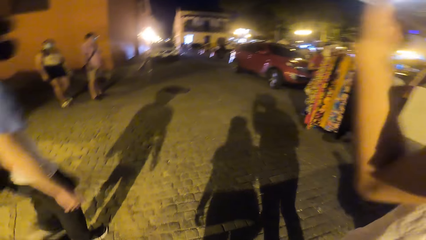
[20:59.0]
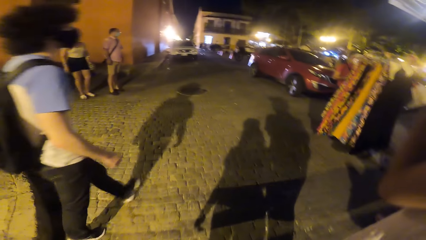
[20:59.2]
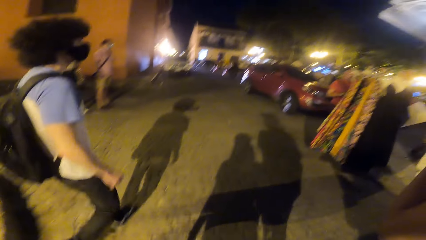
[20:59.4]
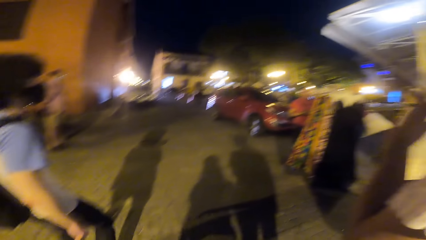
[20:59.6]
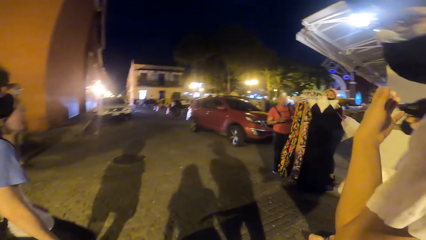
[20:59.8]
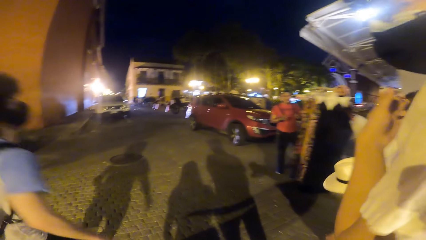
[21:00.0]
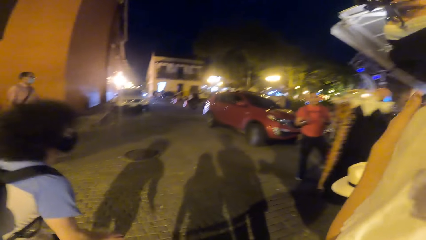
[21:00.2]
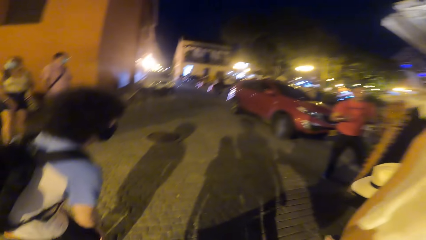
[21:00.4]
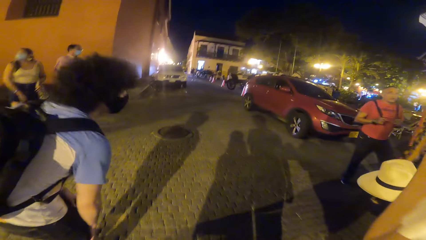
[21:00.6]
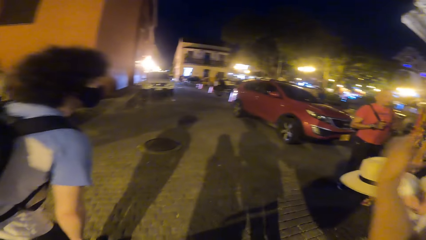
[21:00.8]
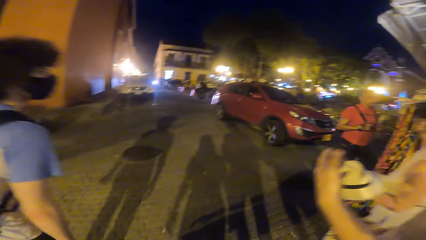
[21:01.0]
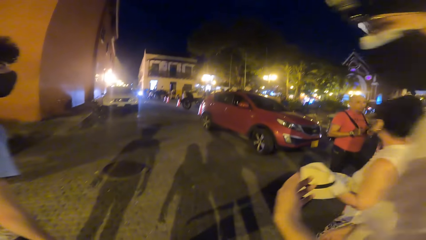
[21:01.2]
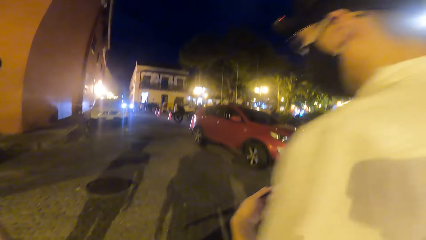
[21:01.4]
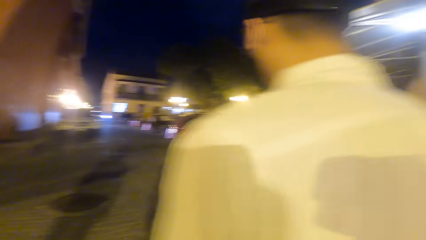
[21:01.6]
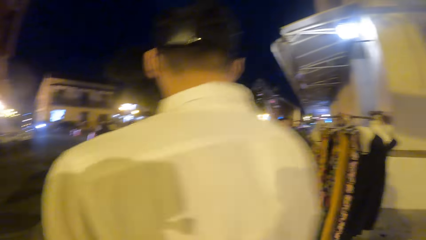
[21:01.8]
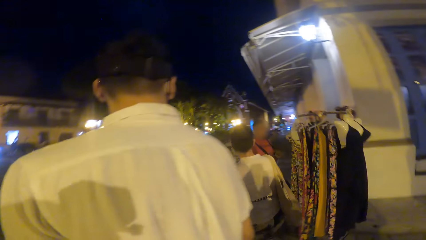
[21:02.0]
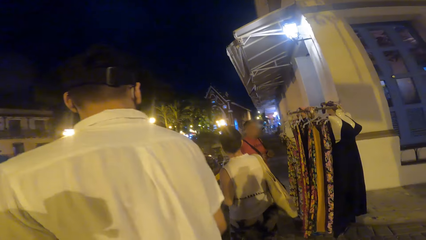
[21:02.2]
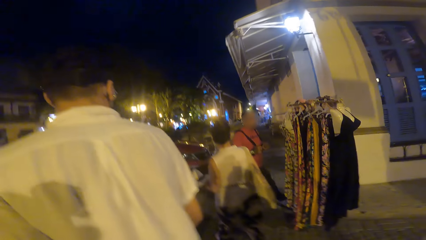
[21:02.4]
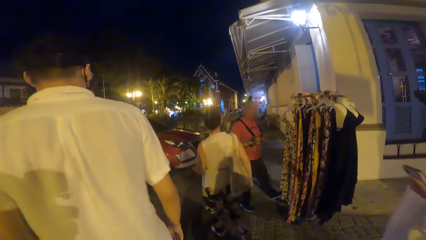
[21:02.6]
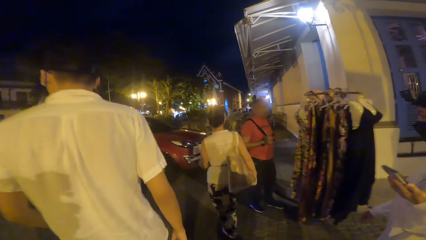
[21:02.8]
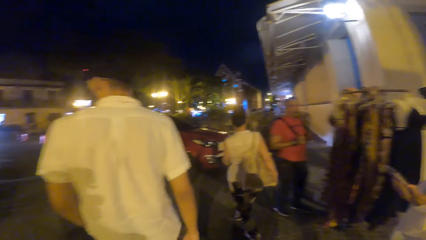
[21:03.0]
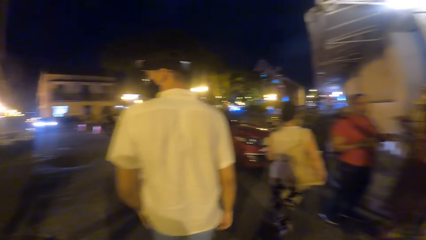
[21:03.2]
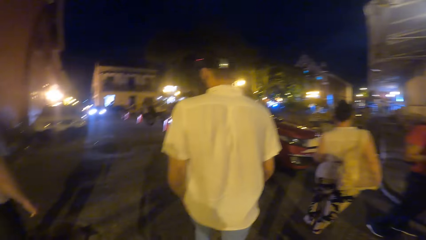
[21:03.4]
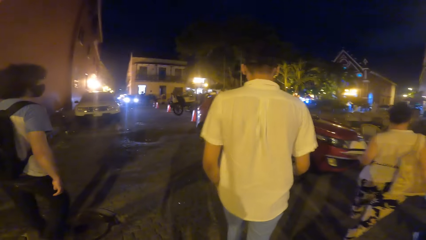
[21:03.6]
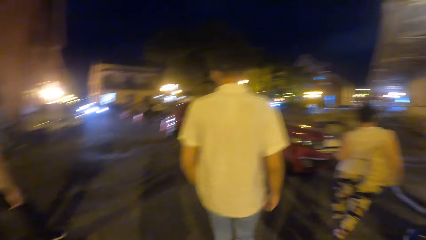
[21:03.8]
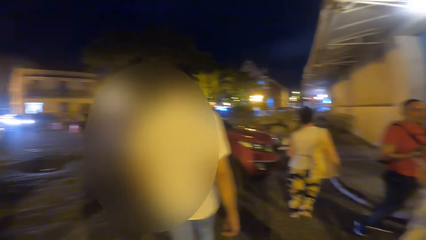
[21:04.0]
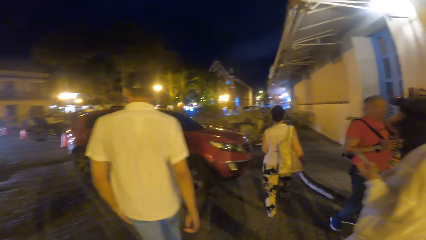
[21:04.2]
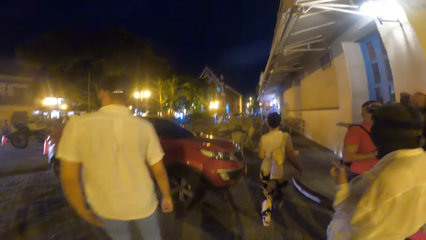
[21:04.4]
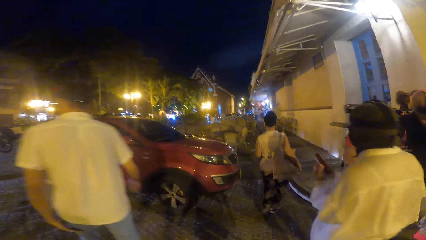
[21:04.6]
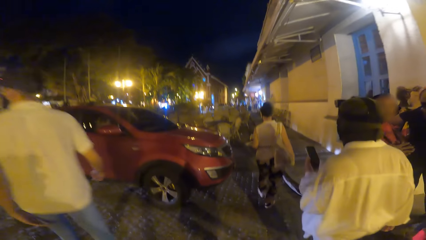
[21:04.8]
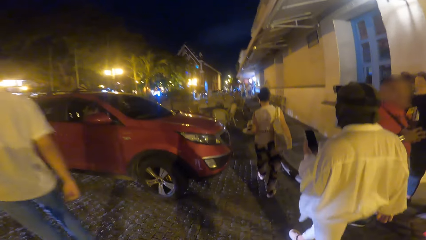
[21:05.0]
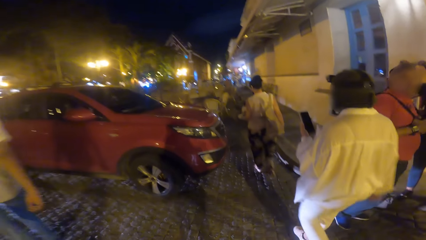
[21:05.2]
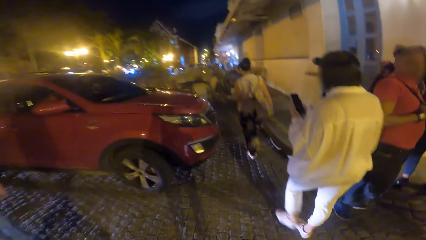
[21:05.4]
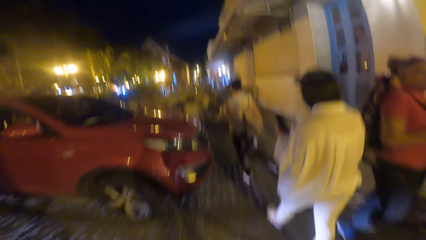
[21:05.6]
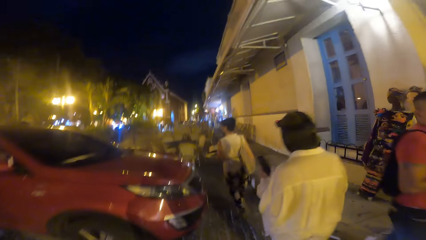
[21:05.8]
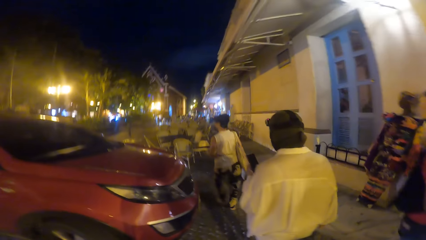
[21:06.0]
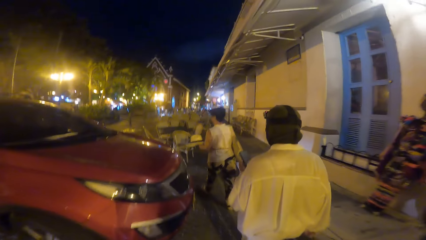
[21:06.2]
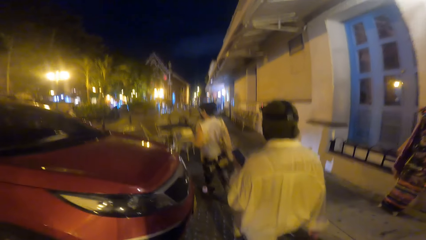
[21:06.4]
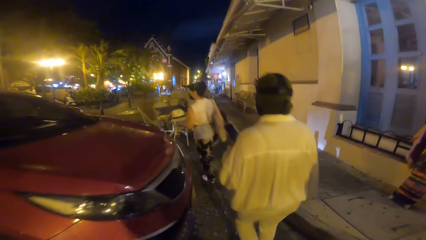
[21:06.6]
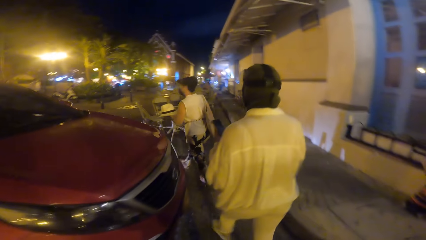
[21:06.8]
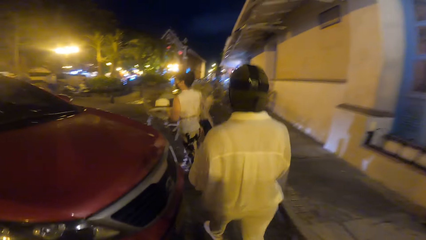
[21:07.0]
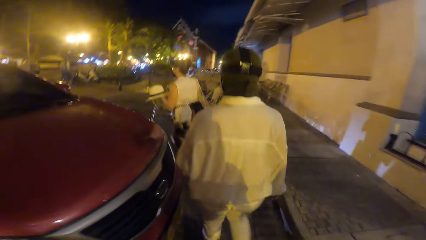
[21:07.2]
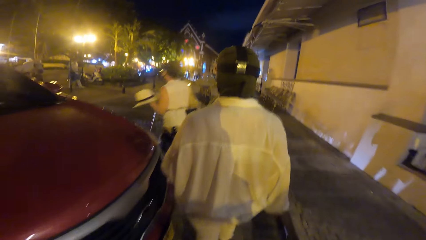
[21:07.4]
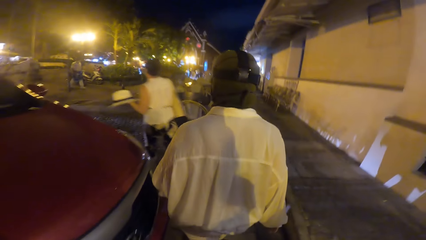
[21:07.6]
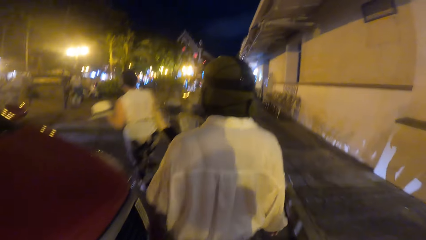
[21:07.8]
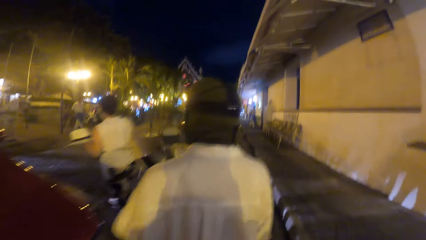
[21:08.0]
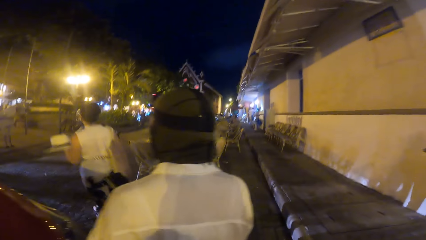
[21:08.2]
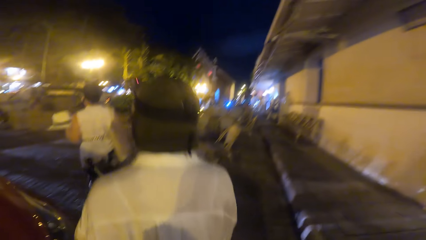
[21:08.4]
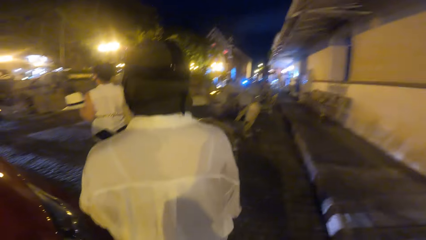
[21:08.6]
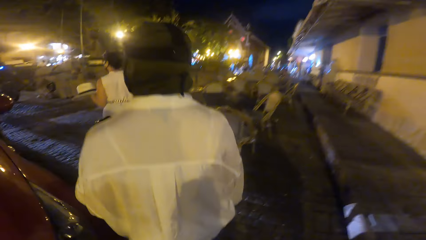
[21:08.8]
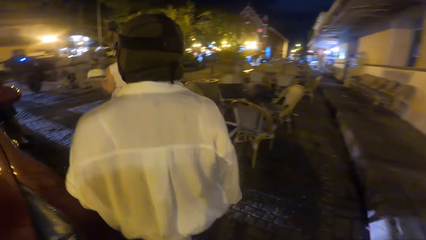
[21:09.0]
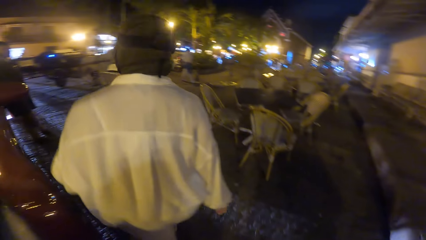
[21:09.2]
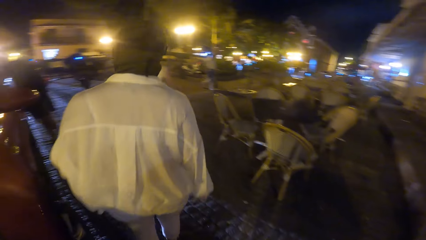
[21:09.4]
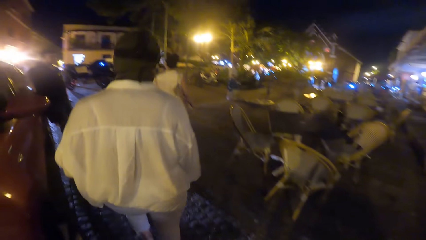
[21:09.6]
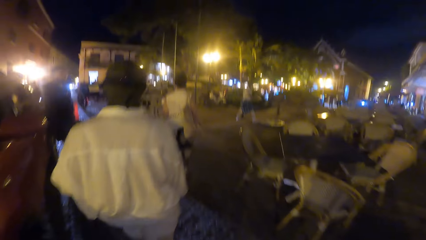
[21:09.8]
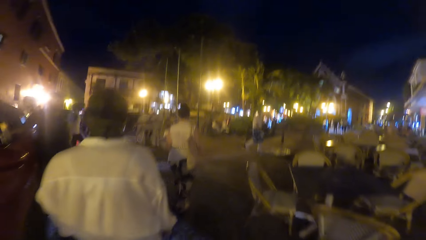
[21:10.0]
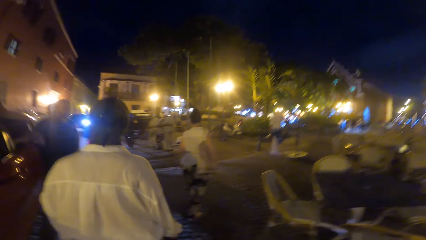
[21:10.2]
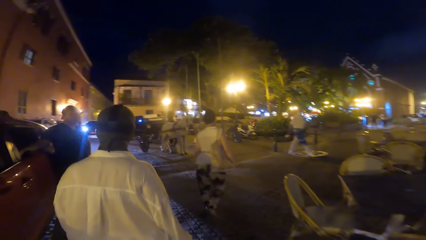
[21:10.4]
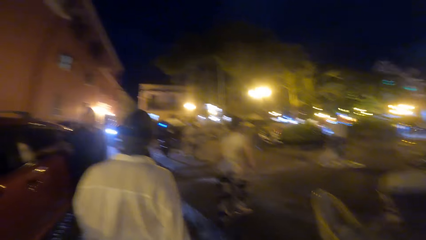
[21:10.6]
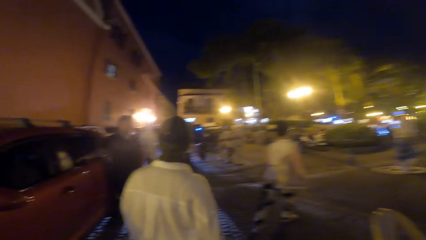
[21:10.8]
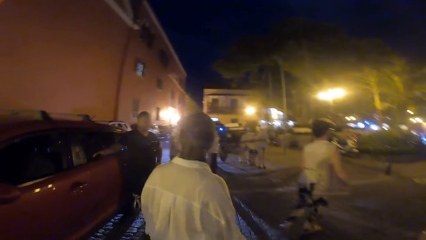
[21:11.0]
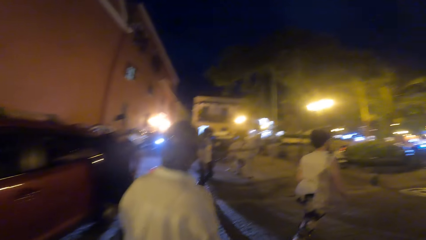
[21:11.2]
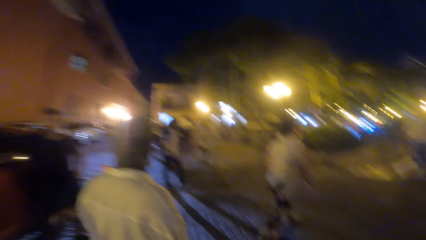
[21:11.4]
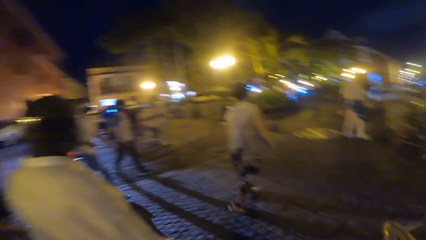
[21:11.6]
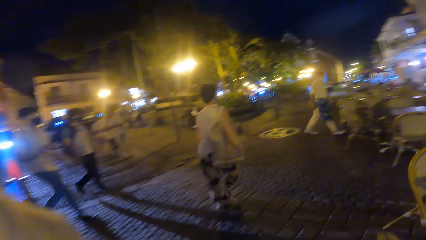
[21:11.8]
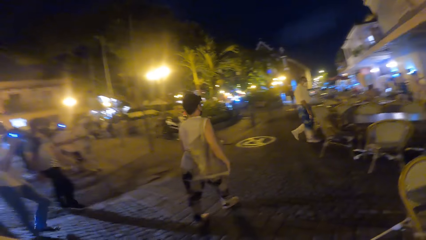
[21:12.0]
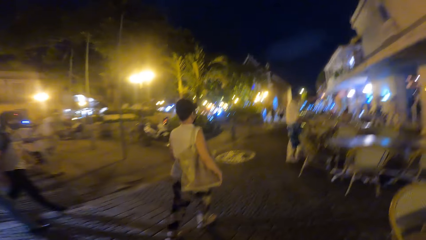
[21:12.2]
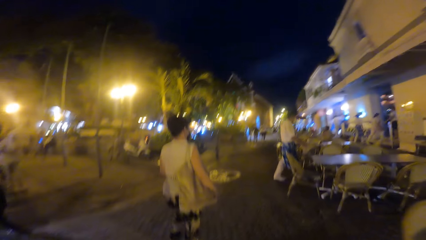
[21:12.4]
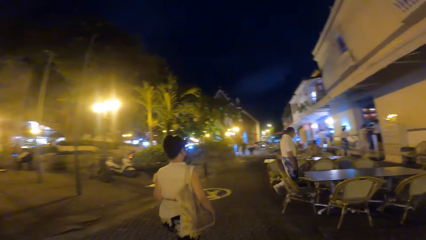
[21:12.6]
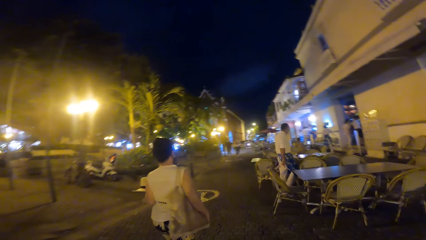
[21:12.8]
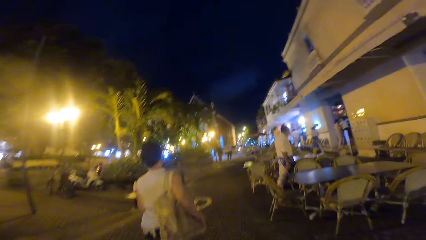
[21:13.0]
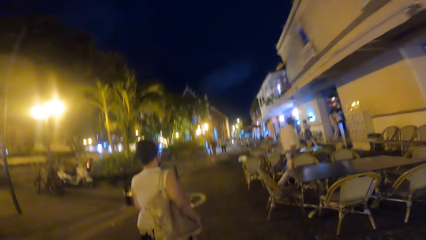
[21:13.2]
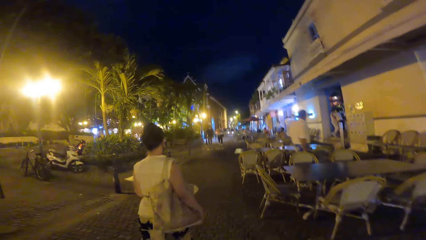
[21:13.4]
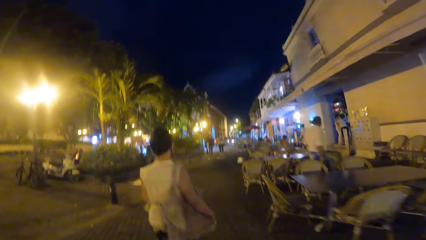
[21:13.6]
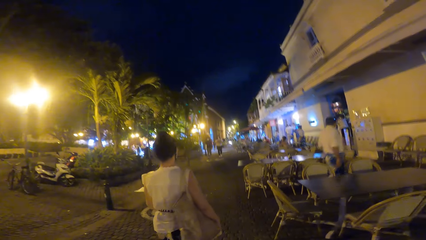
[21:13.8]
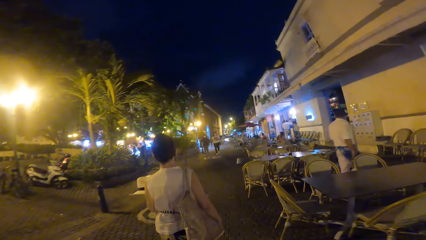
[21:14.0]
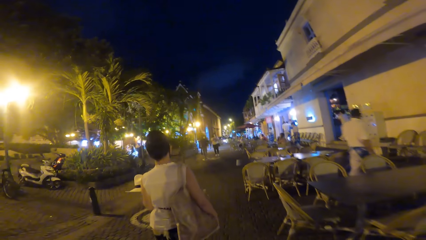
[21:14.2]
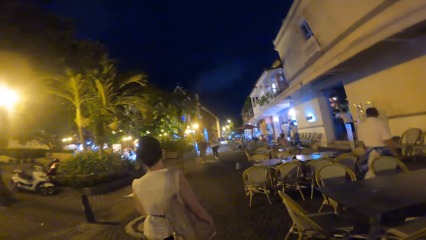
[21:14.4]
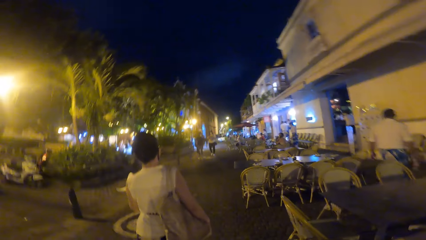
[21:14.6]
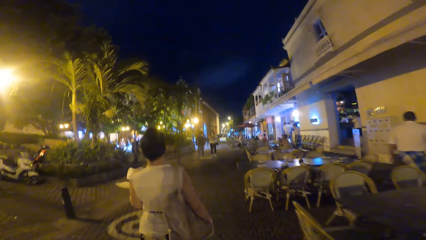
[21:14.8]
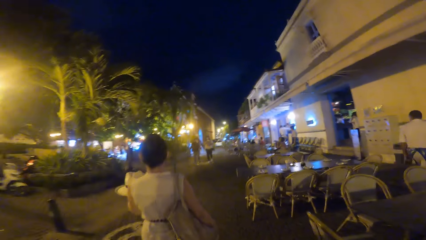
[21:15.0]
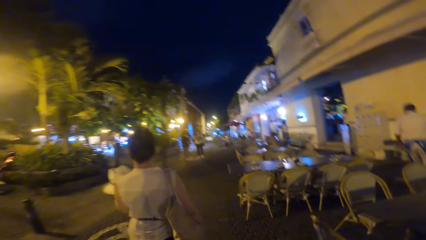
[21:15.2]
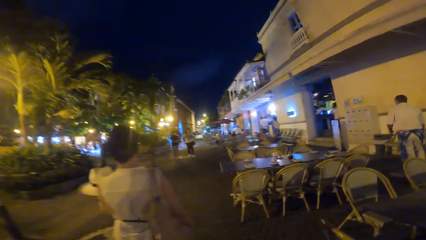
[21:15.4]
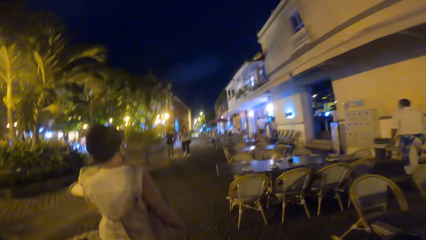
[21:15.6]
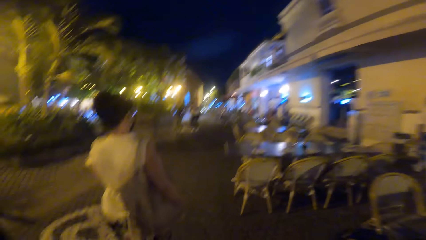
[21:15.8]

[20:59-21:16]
A man touches his knee with his right hand. The camera wearer follows a lady. They walk past a woman. They walk past another man. They walk past the first man.
